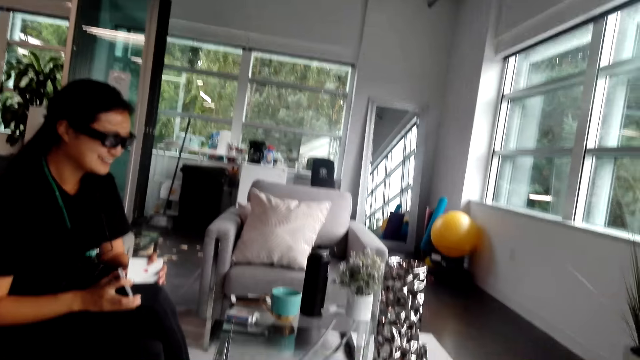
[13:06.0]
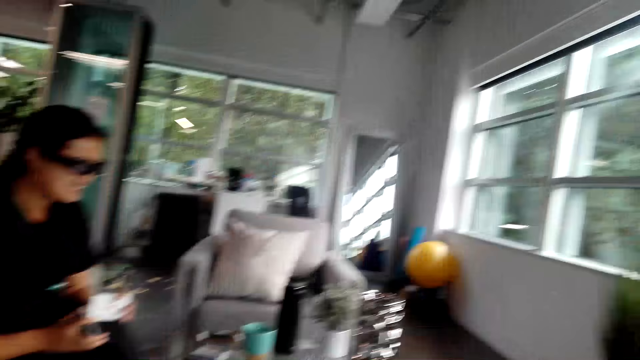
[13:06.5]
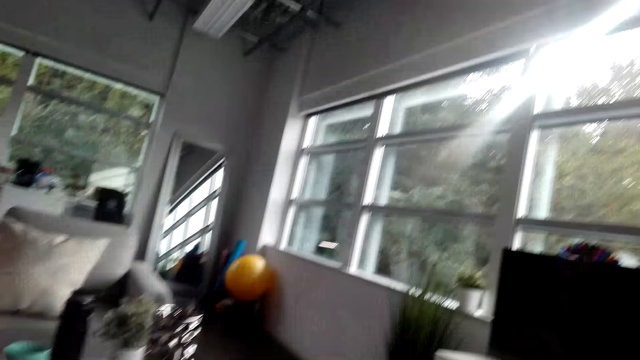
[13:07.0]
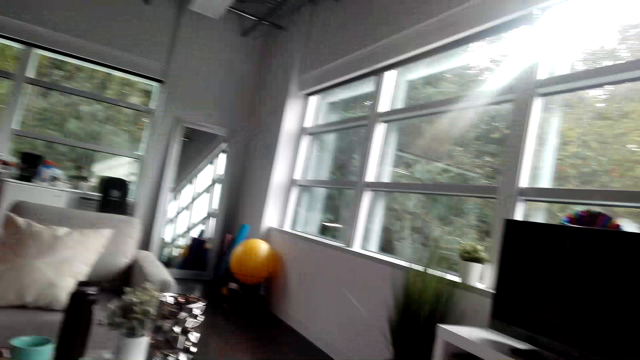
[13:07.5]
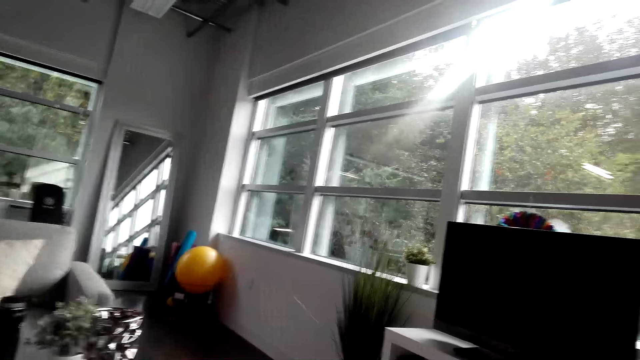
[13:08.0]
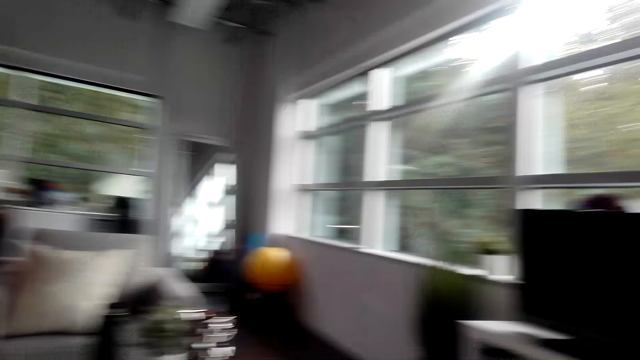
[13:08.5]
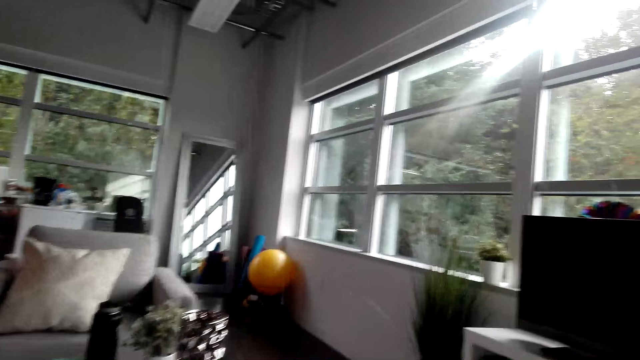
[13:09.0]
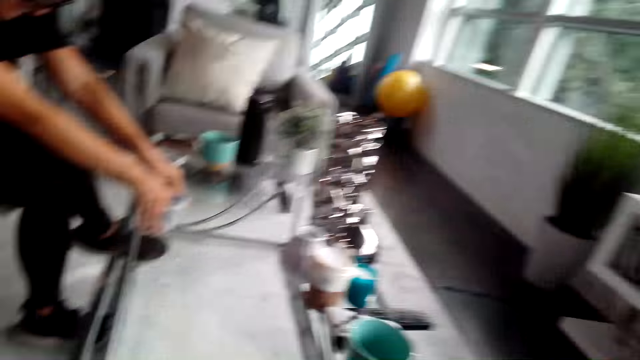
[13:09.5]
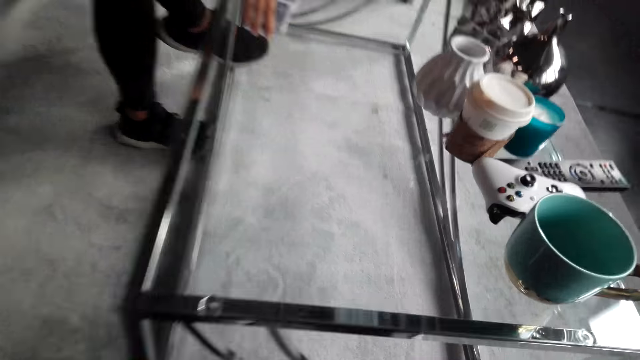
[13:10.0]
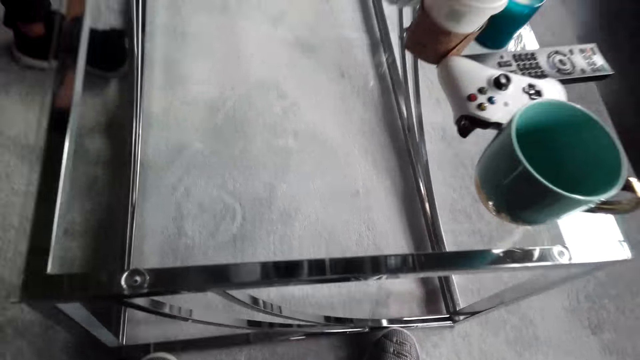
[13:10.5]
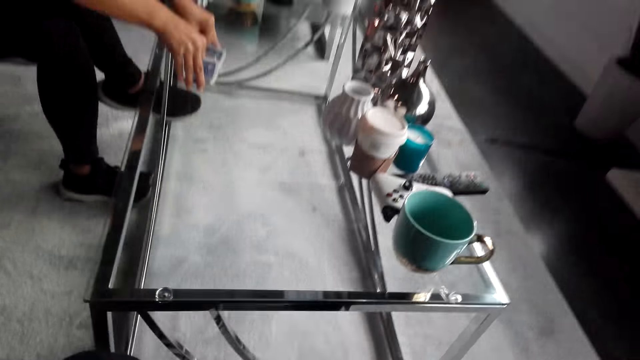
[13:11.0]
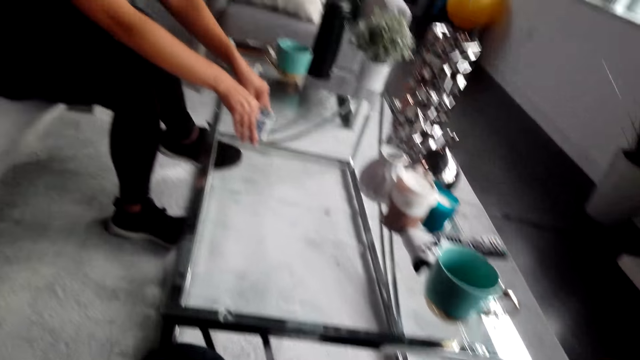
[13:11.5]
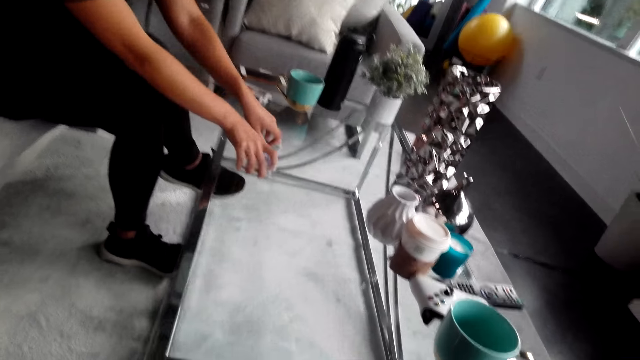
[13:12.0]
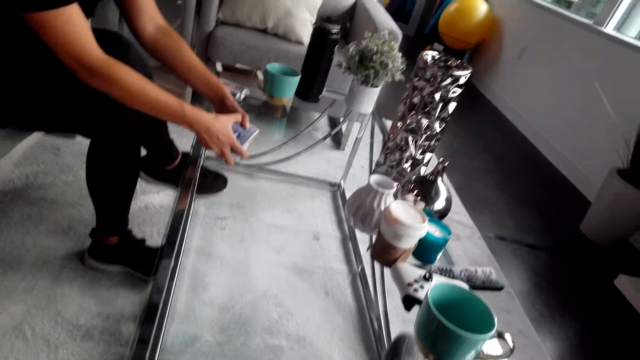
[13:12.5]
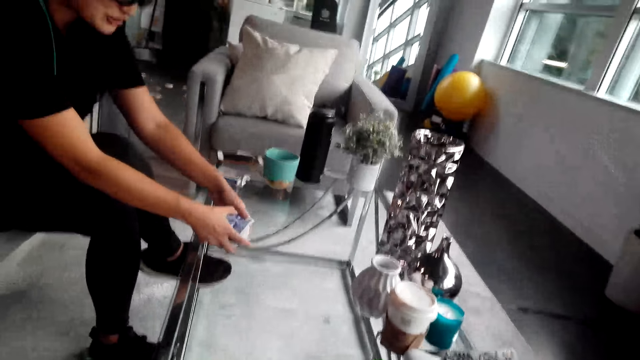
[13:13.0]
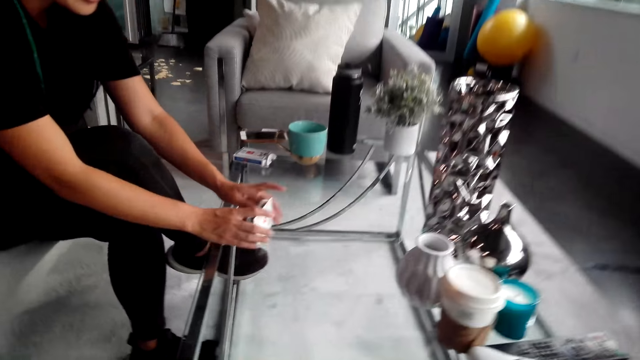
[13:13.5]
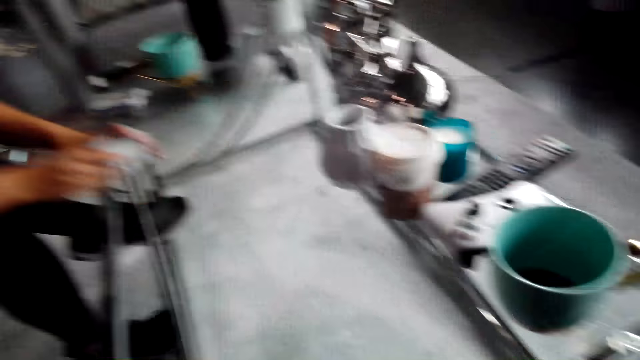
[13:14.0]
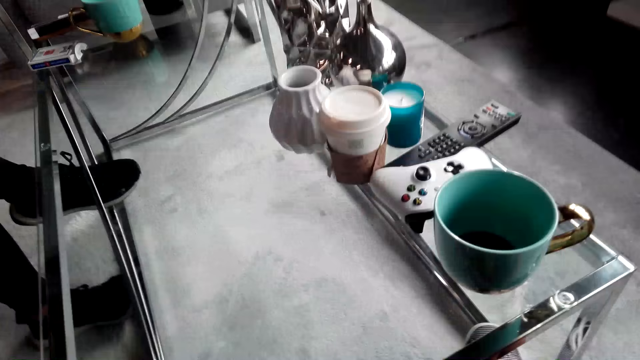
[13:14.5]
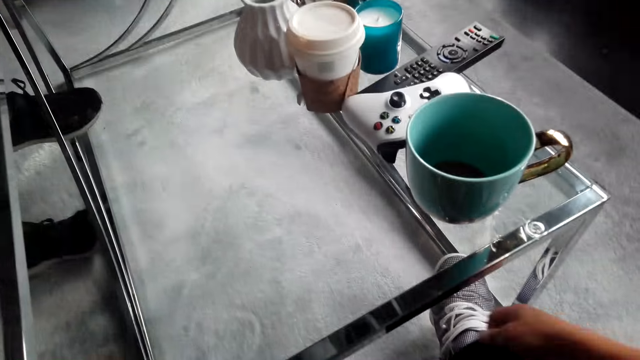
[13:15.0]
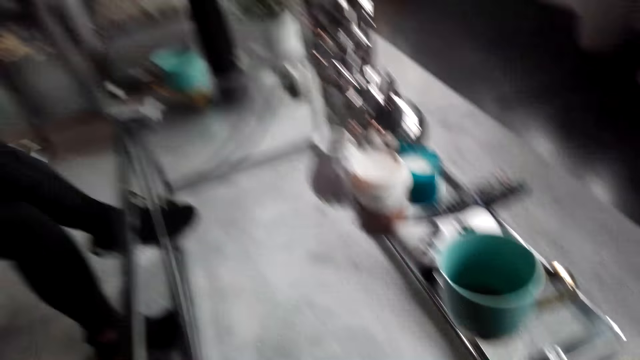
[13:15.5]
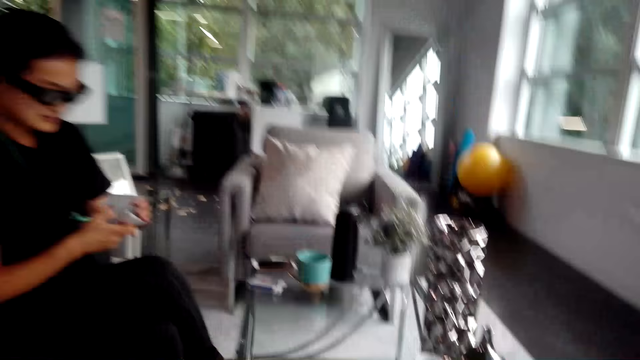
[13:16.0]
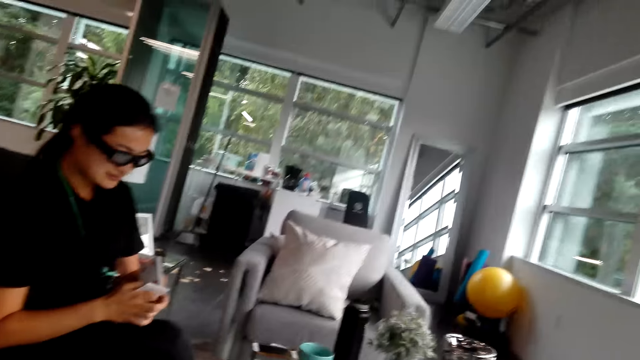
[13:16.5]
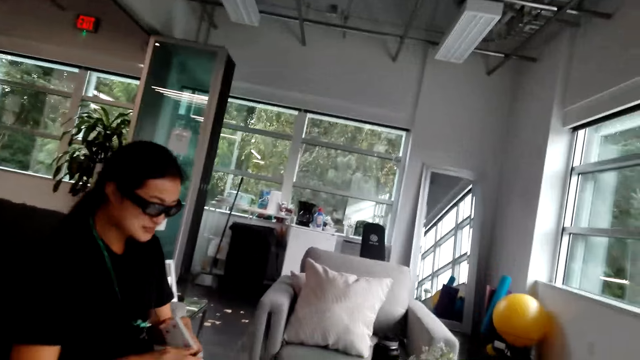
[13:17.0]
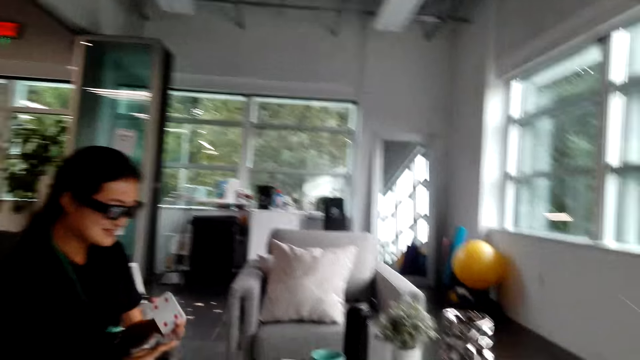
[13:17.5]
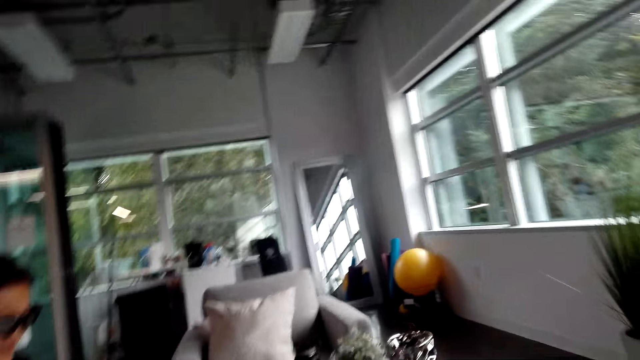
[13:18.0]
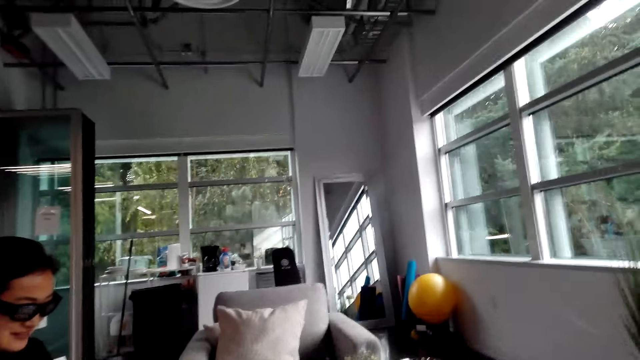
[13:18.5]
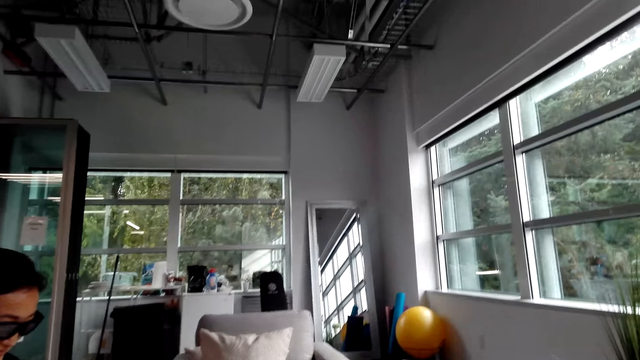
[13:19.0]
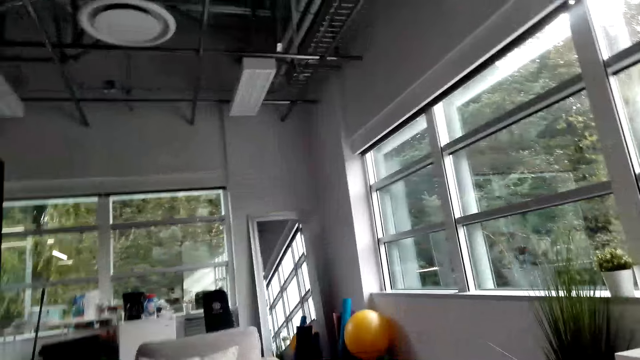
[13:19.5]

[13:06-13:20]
A man holds playing cards. The camera wearer turns around. They look around the house and converse with the man. The man shuffles the playing cards on the table. The camera wearer shuffles the cards. The man converses with the camera wearer. The camera wearer turns around. The man shuffles the cards. The camera wearer converses with the man. The man holds the playing cards. The camera wearer turns around.

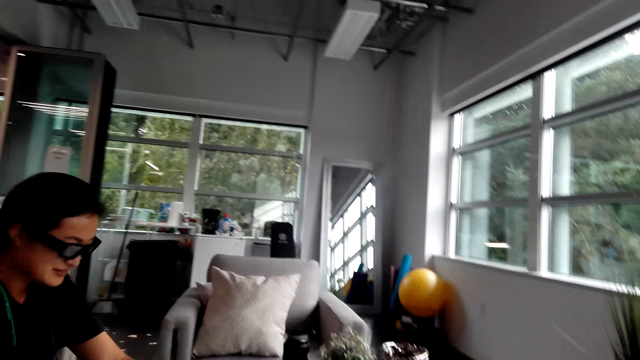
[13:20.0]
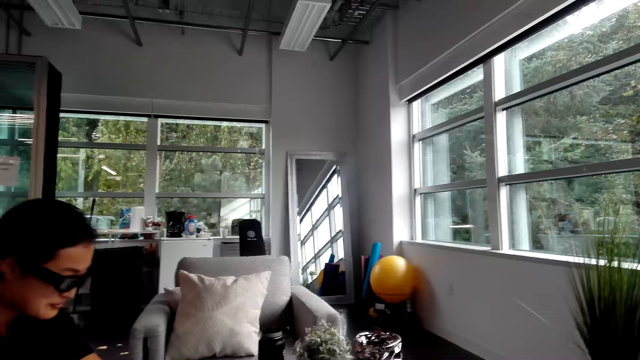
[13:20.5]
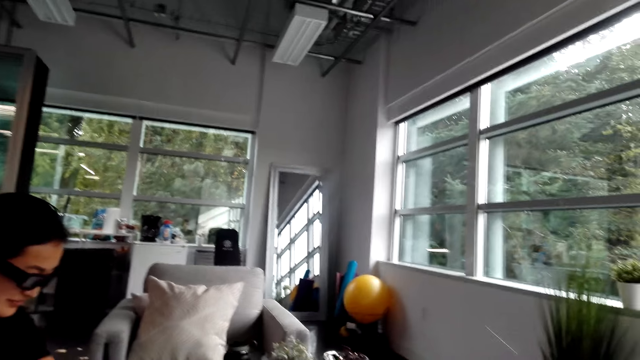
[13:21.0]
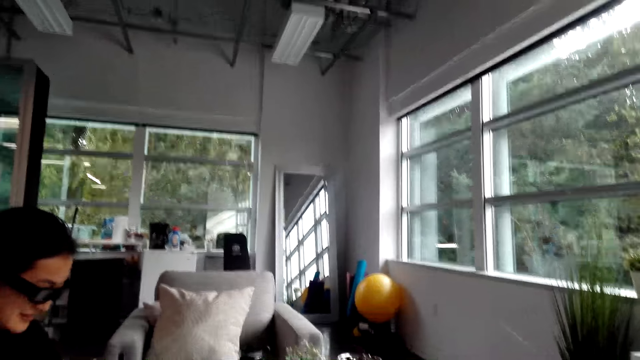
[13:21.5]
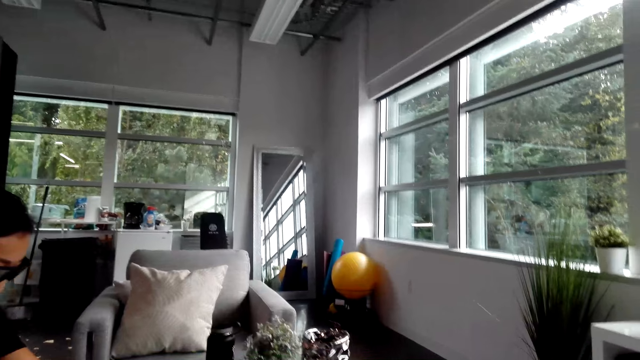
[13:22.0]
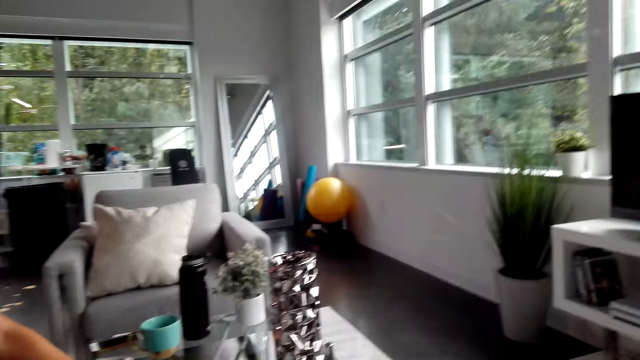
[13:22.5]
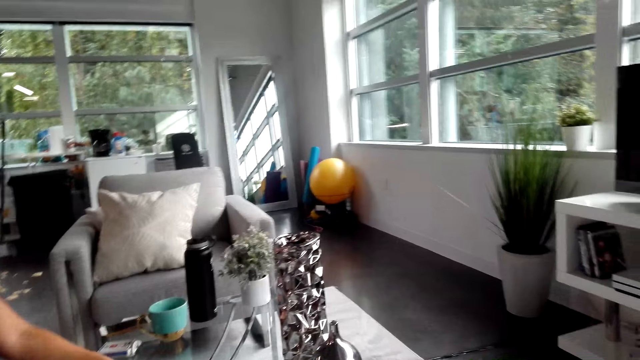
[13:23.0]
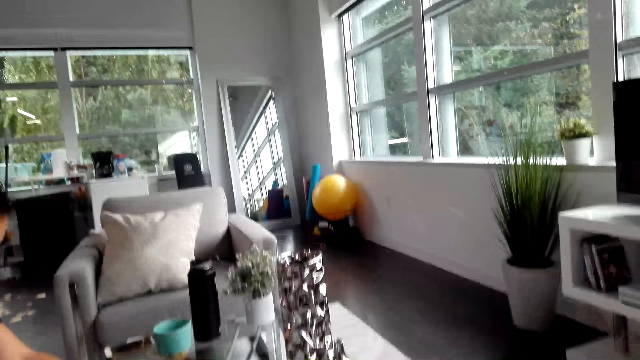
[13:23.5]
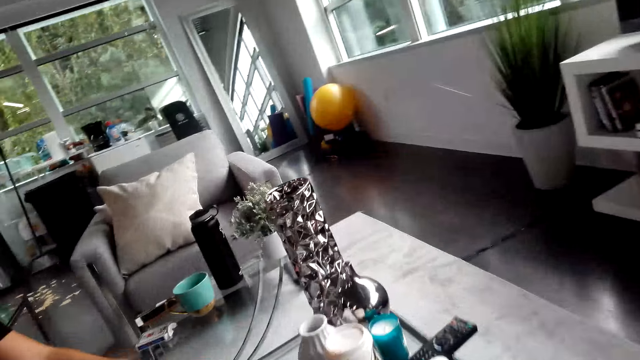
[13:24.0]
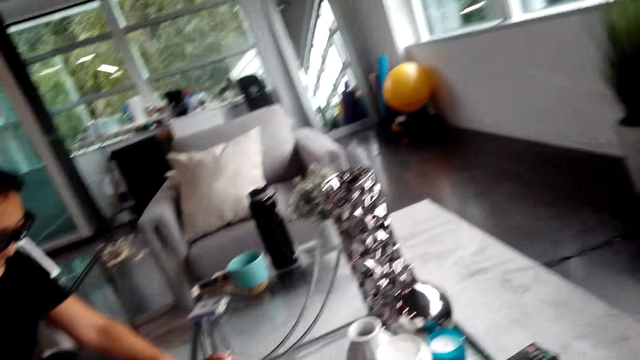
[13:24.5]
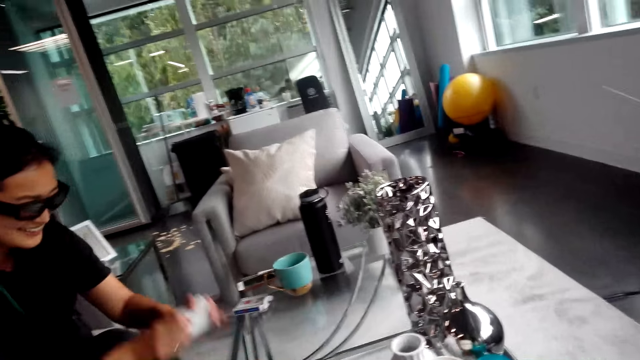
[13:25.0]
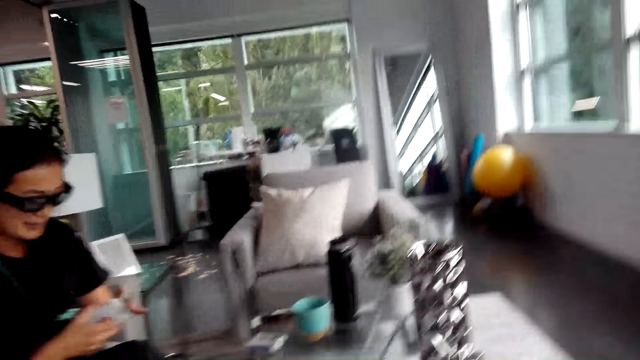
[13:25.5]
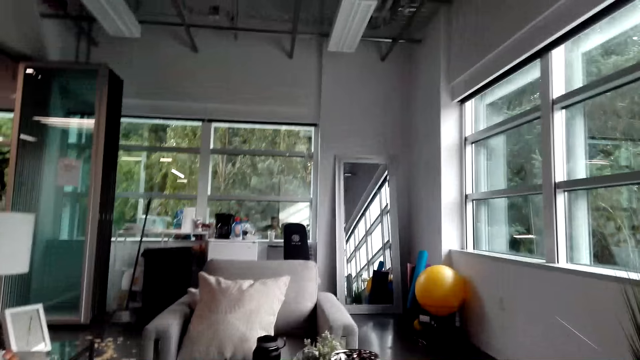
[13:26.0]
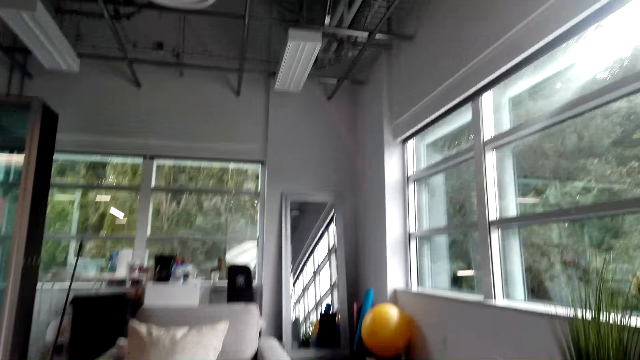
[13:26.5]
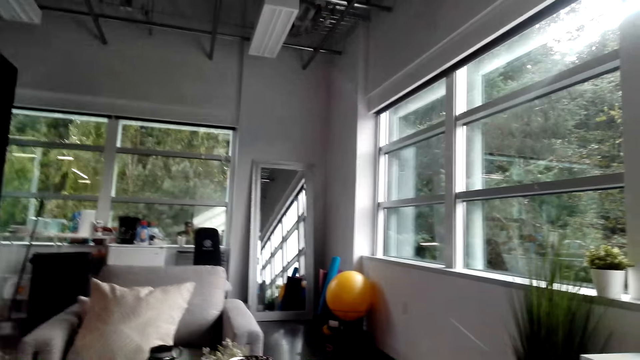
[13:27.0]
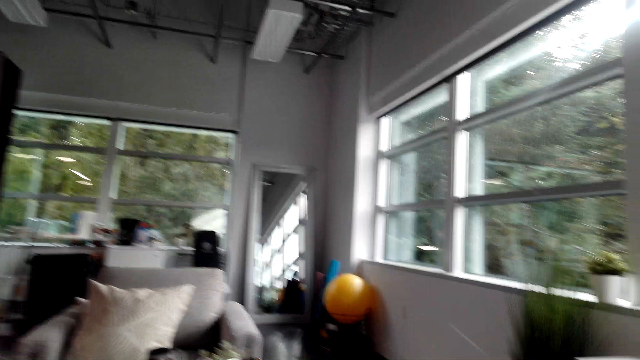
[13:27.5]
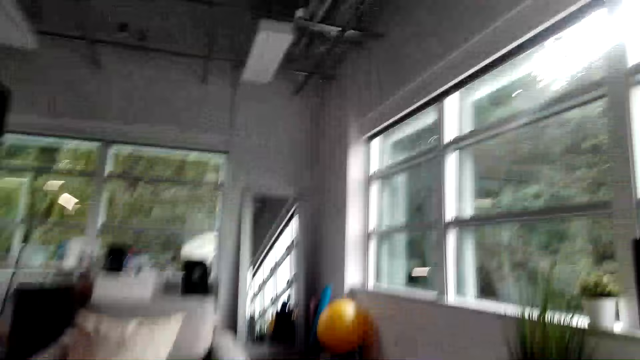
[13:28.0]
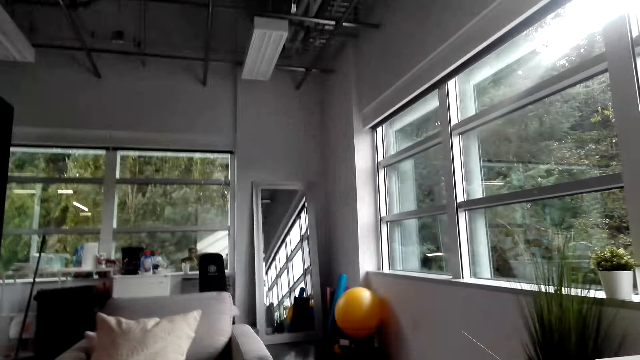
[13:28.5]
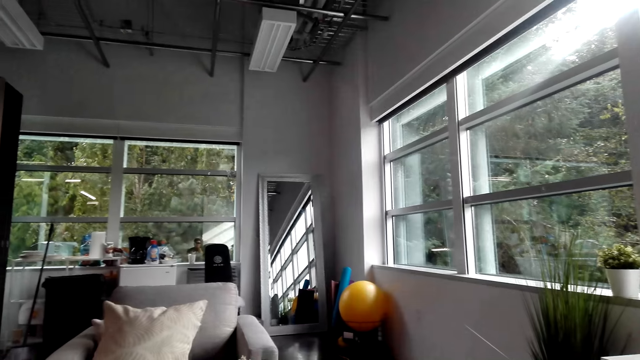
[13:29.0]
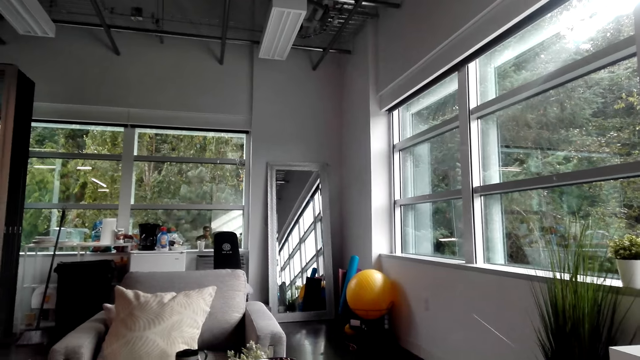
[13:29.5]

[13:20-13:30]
A woman shuffles the cards. The woman looks down. The camera wearer converses with the woman and turns around. The woman holds playing cards and shuffles the cards. The camera wearer turns around and converses with the woman.
